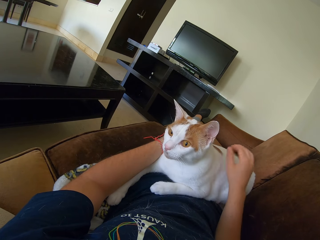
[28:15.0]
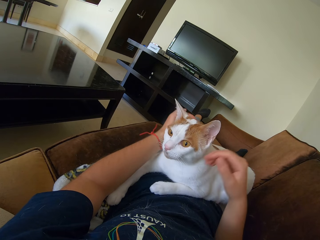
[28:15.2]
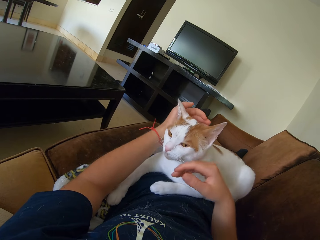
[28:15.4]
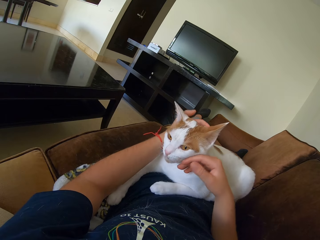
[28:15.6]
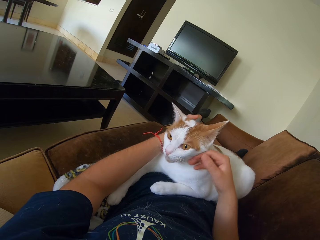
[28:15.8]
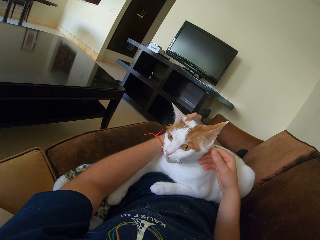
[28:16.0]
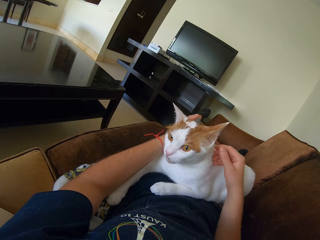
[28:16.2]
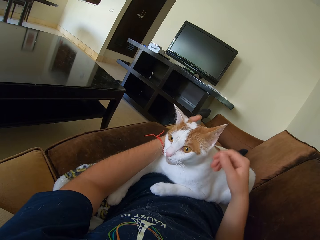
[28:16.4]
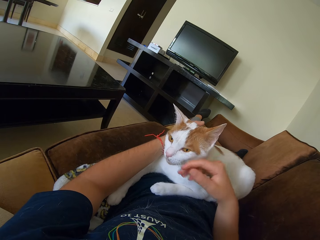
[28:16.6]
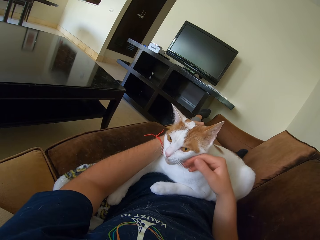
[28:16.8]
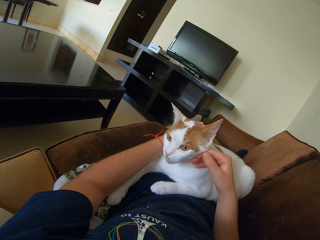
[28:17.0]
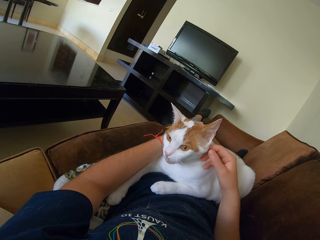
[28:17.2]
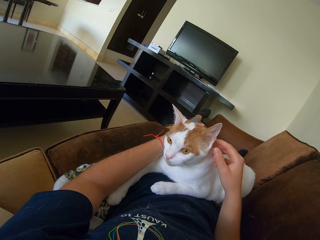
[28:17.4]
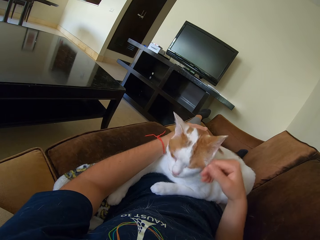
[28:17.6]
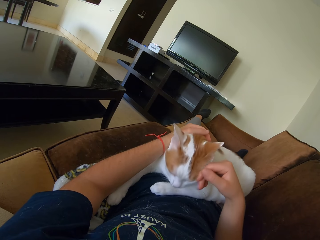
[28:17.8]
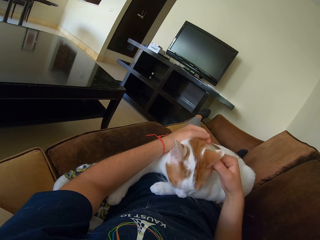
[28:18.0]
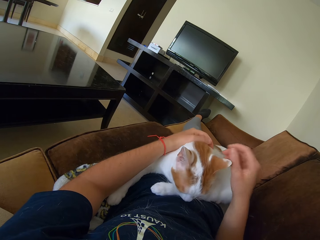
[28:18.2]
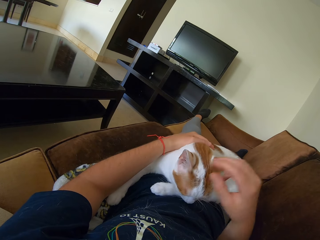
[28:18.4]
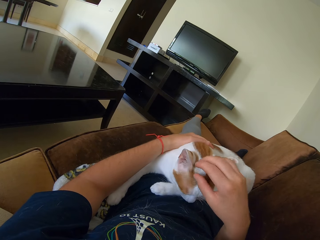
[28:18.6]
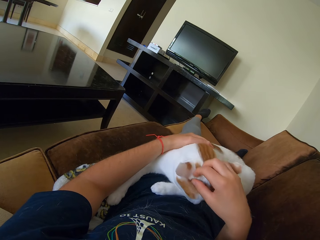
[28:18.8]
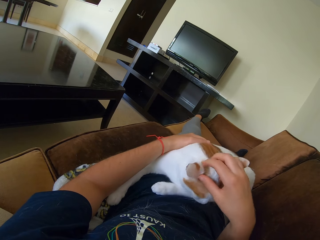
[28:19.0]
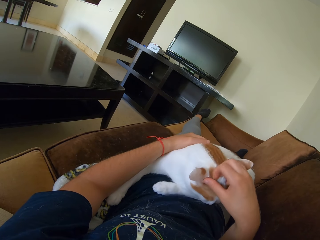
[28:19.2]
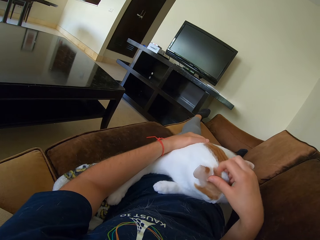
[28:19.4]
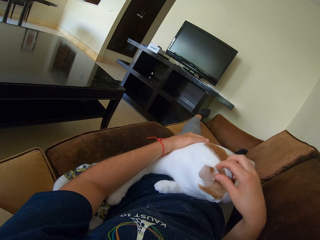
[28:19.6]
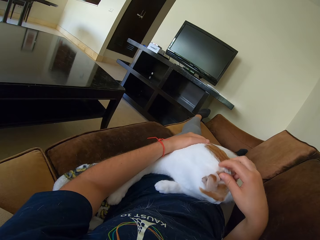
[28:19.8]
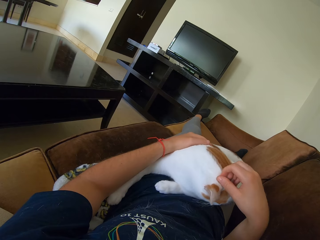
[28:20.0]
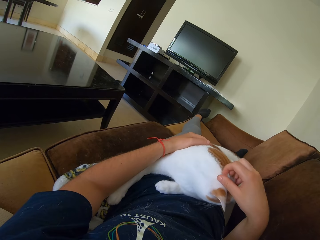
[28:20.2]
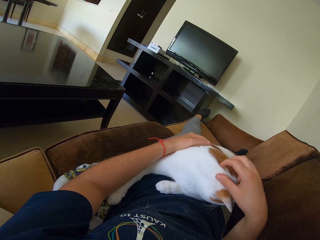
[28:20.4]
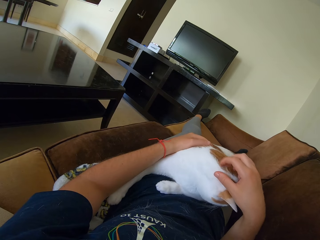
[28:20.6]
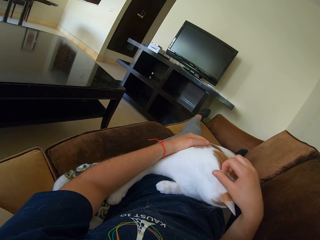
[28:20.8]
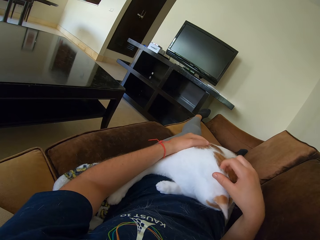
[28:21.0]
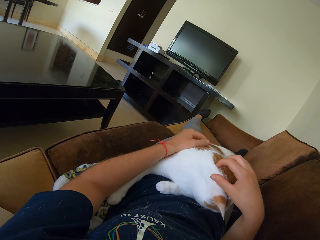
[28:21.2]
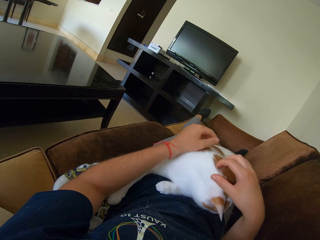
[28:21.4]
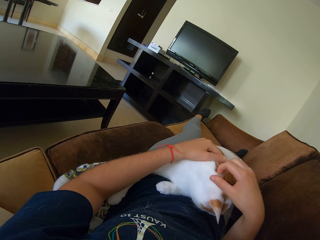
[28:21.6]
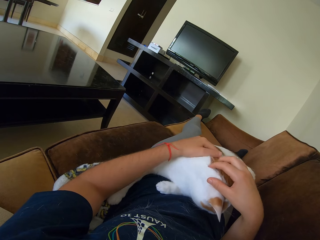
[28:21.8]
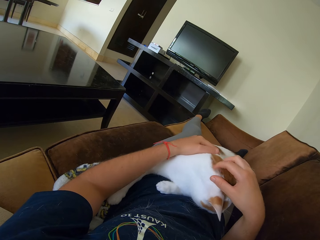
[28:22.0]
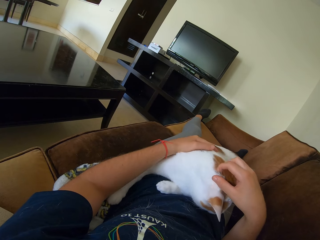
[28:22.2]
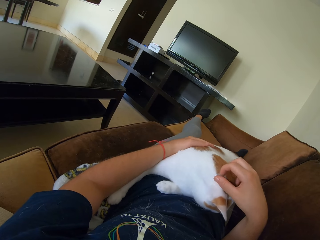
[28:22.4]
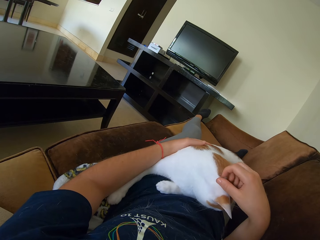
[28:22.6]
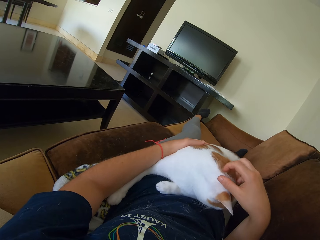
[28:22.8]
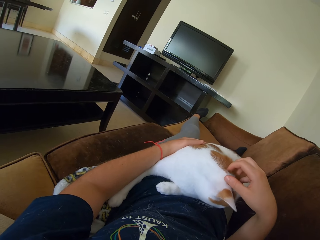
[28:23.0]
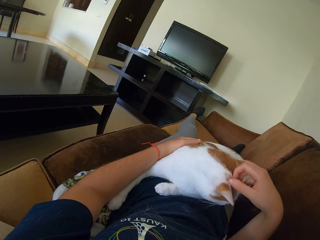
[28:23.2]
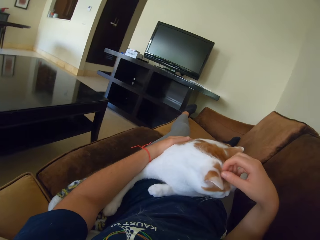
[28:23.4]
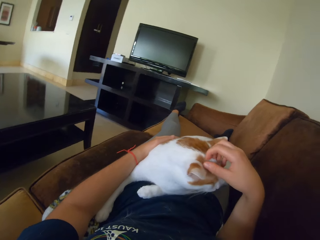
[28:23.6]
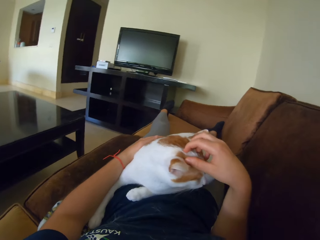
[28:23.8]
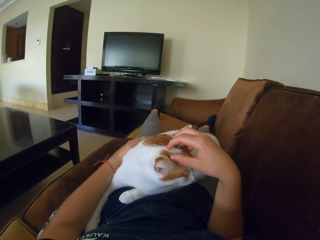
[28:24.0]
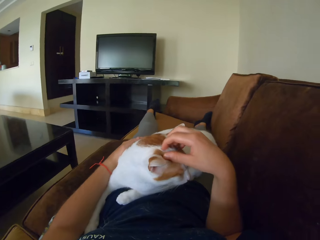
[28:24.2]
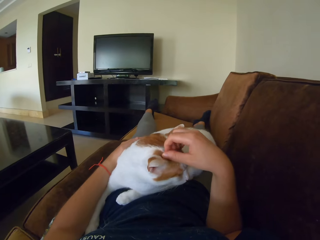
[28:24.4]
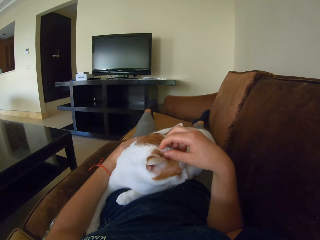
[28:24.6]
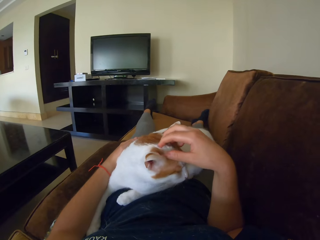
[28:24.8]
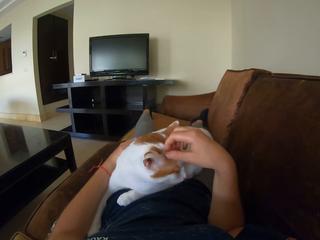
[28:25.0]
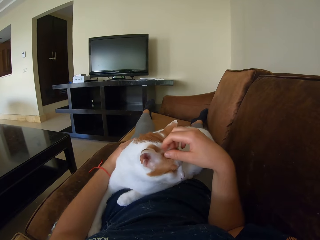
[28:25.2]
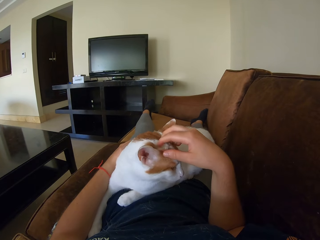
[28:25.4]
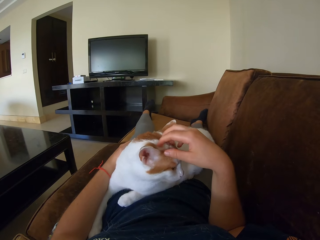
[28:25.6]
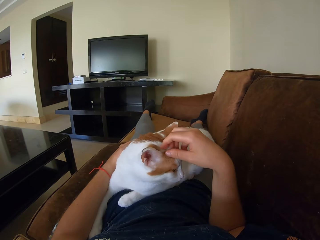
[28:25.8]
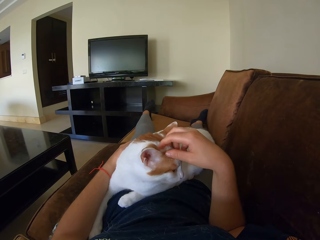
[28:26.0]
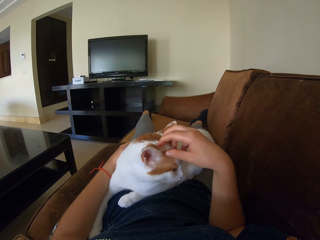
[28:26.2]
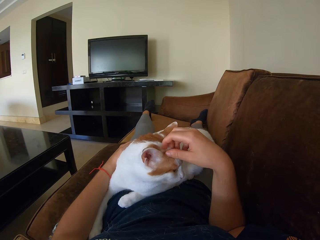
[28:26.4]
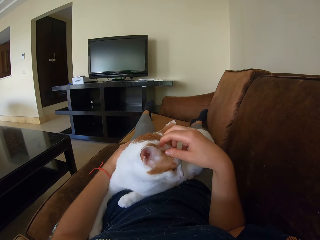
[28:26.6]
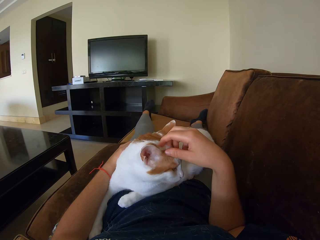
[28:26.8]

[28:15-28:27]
The camera wearer touches a cat repeatedly. They scratch the cat. They scratch the cat again.

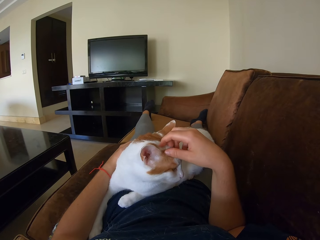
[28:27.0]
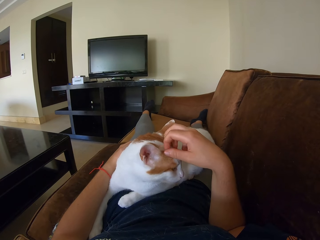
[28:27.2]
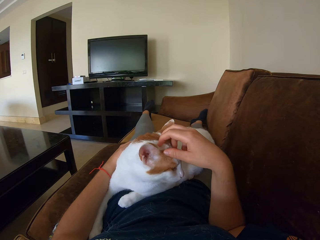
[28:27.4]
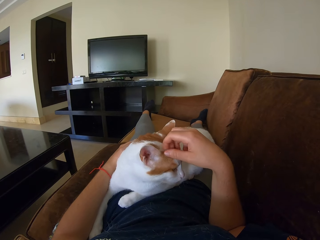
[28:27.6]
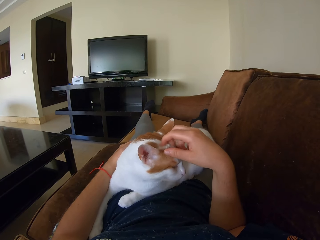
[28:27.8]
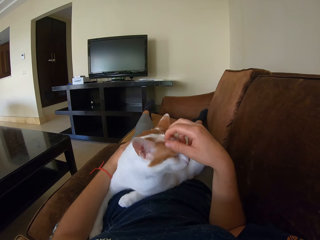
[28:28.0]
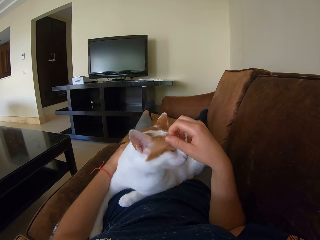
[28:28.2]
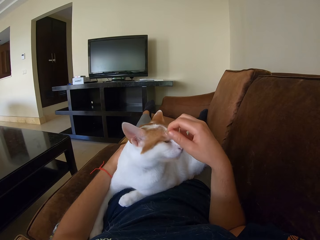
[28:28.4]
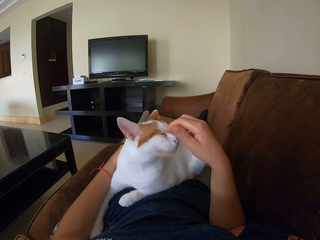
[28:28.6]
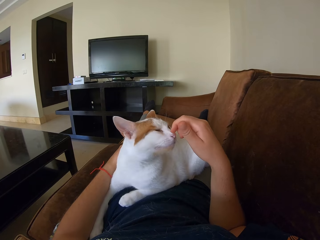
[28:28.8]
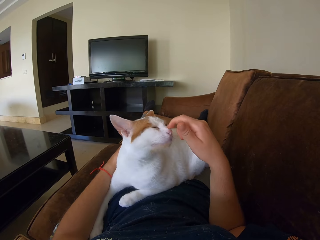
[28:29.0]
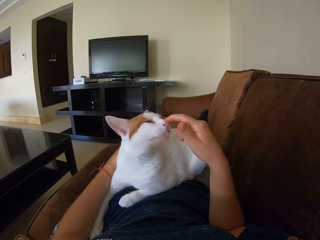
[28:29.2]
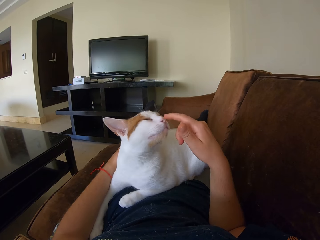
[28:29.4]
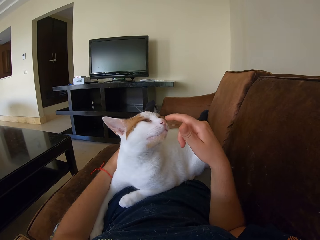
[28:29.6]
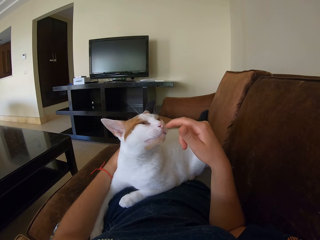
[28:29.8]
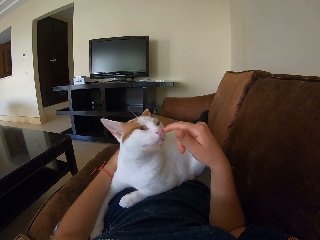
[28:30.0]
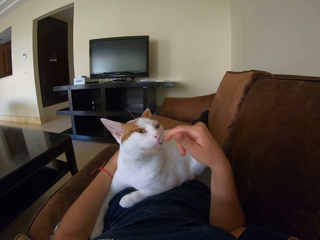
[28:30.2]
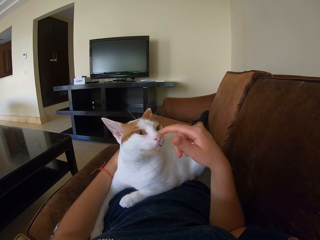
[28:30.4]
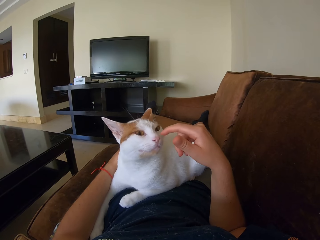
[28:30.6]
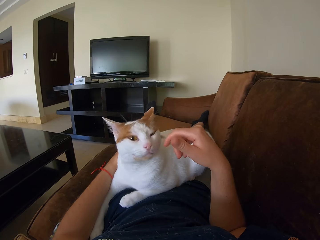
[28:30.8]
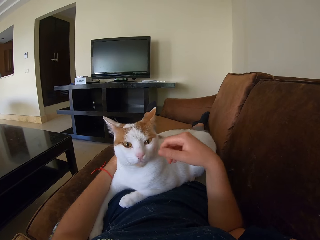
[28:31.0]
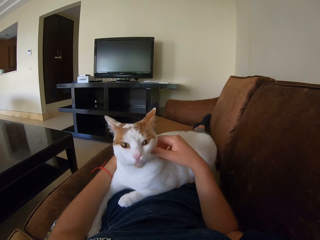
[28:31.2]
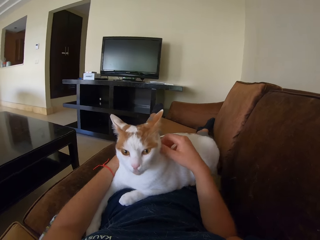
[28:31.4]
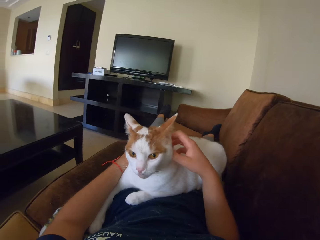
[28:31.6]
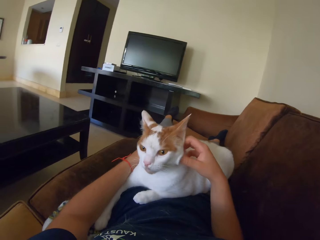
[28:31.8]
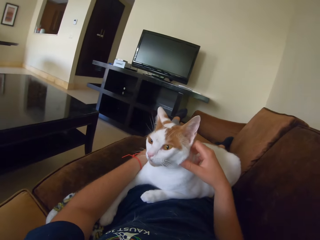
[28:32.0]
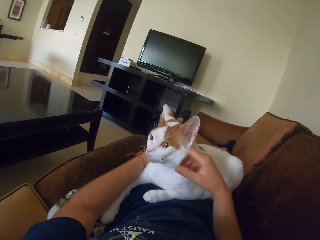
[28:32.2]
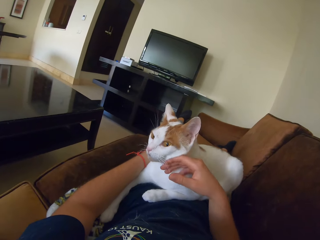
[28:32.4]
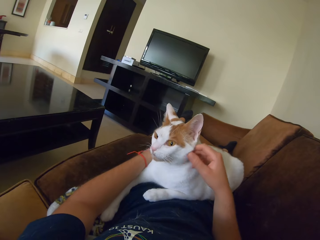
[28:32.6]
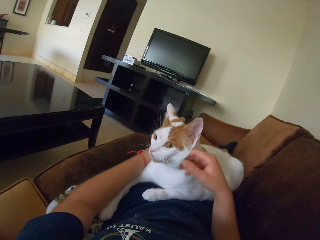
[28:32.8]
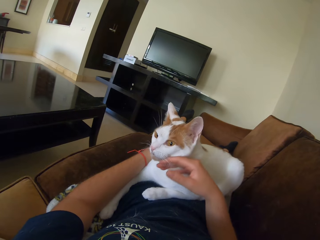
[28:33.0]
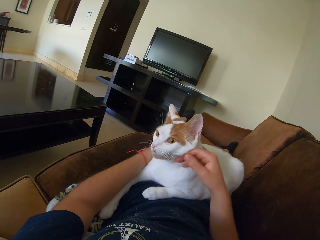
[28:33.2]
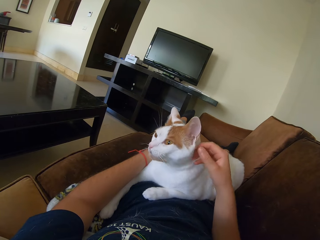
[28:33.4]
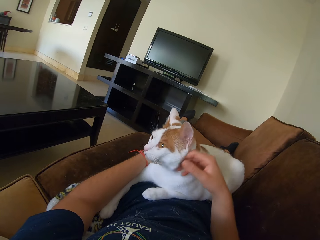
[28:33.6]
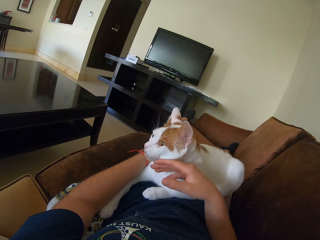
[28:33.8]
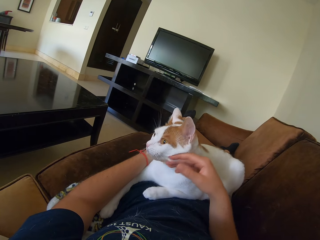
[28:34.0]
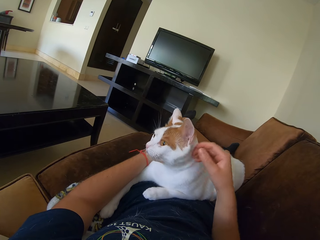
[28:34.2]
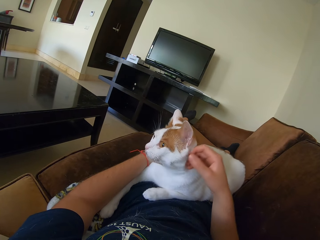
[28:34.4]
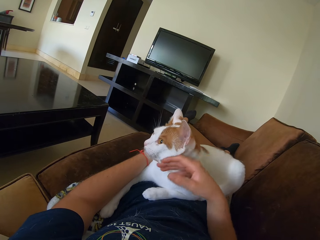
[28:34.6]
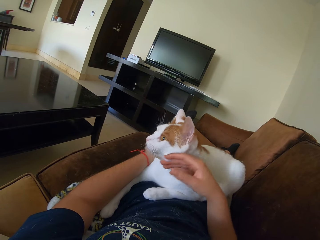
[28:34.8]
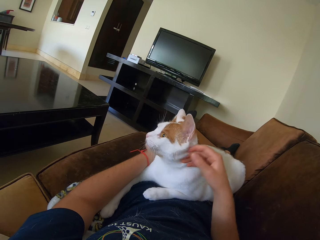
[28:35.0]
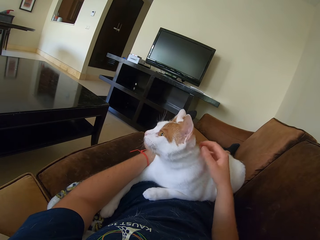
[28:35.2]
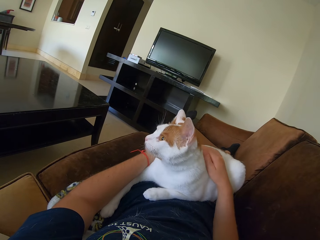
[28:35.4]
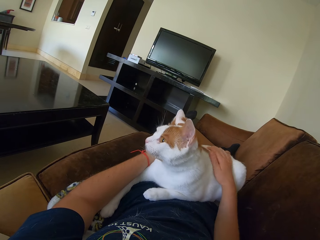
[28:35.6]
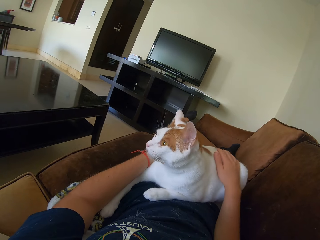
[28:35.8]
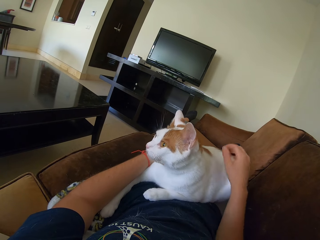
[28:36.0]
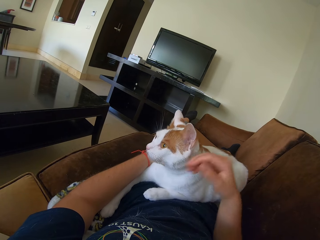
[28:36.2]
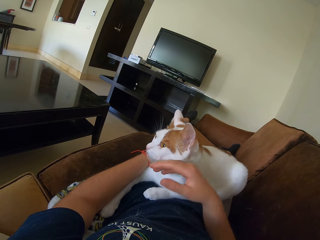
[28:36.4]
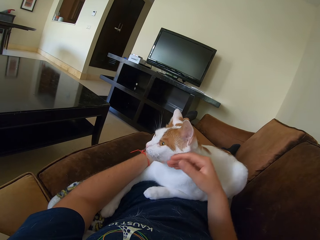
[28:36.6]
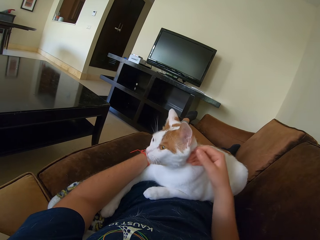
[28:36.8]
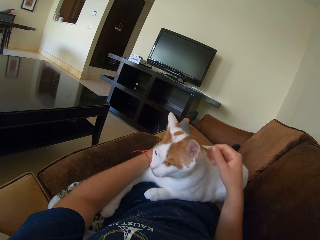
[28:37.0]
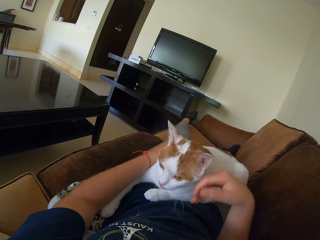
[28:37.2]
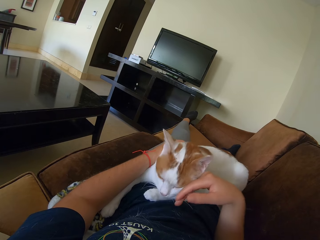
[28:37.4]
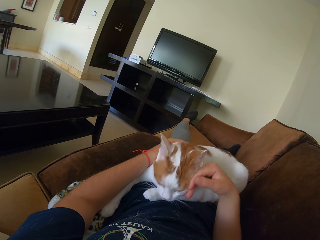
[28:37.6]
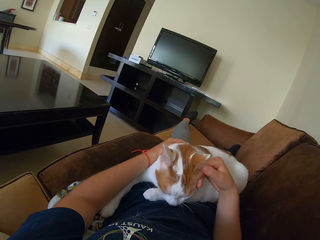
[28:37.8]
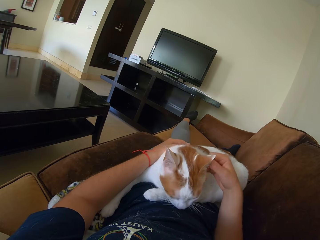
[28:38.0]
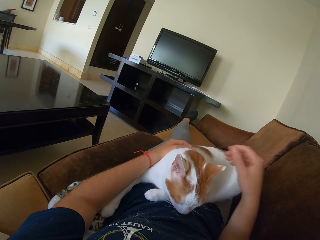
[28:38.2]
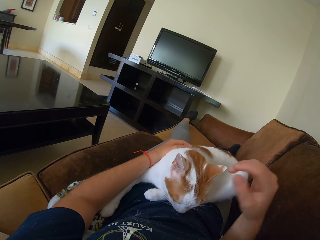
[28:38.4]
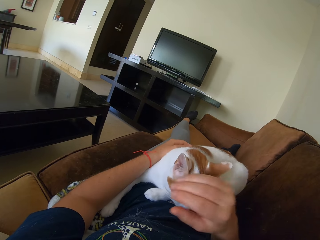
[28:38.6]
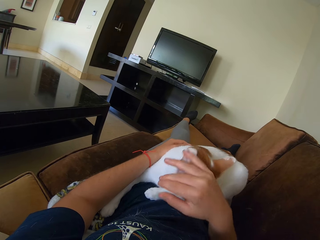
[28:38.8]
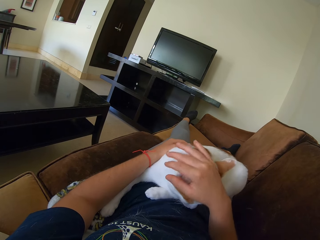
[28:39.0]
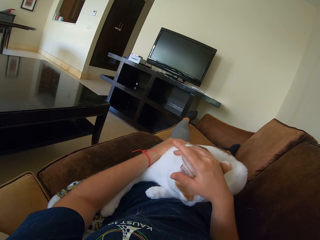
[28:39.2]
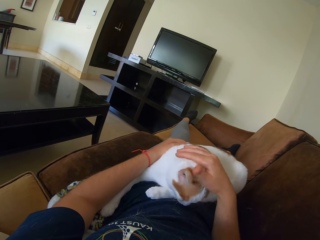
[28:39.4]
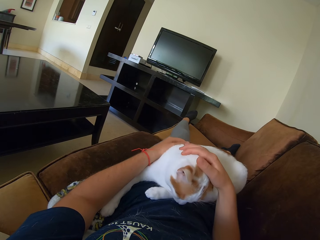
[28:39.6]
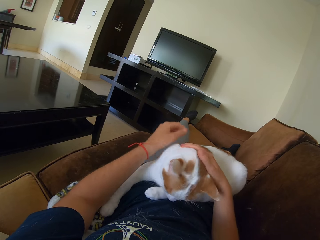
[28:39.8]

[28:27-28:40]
The camera wearer scratches a cat. They scratch the cat again. They touch the cat. They touch the cat again.
